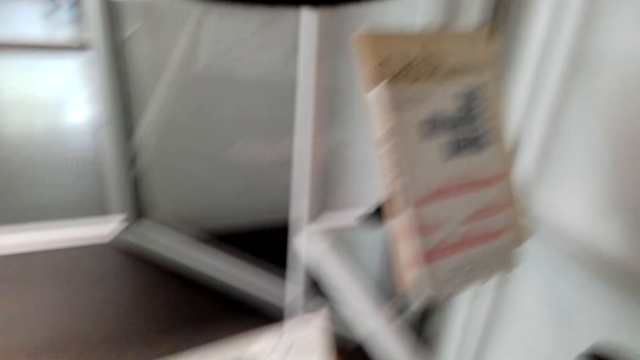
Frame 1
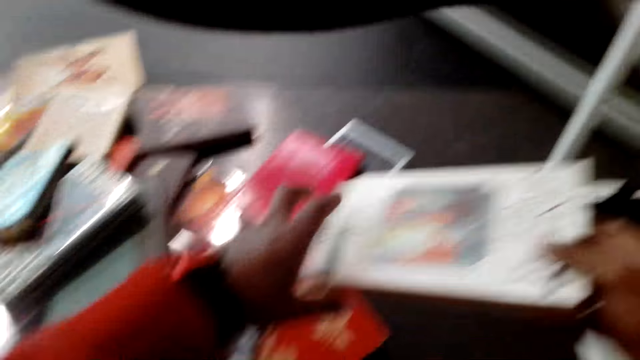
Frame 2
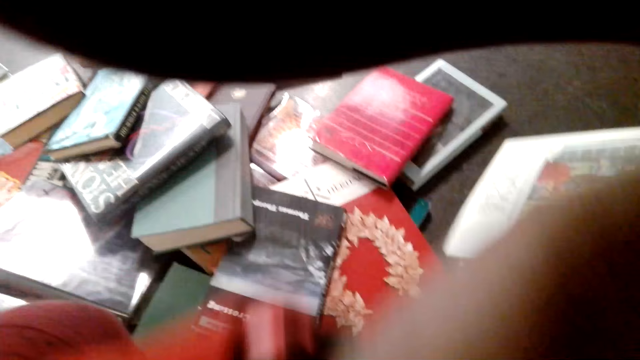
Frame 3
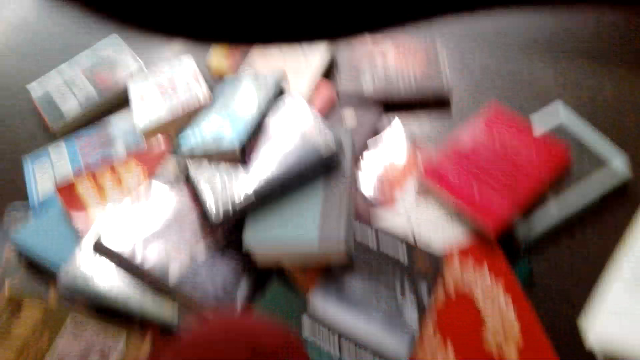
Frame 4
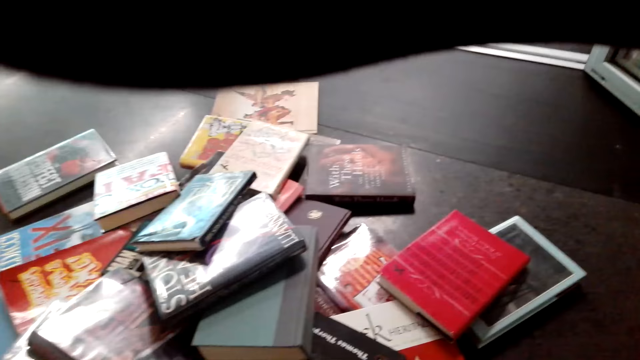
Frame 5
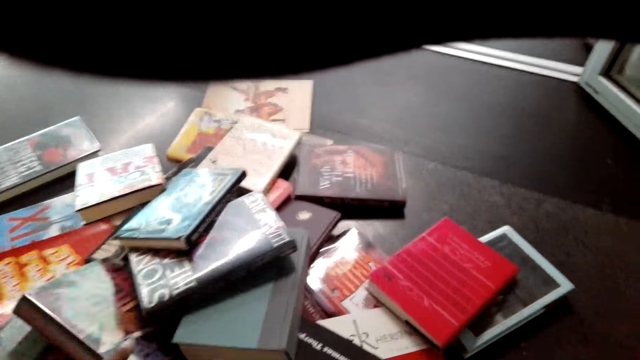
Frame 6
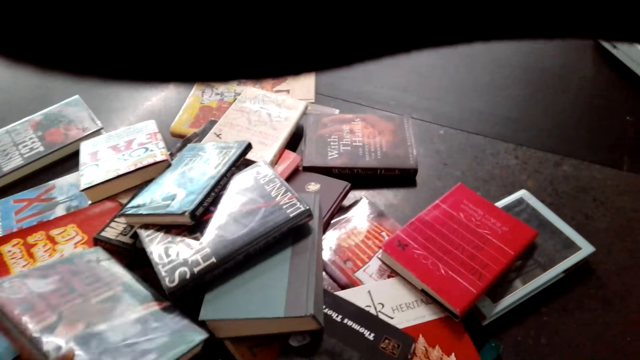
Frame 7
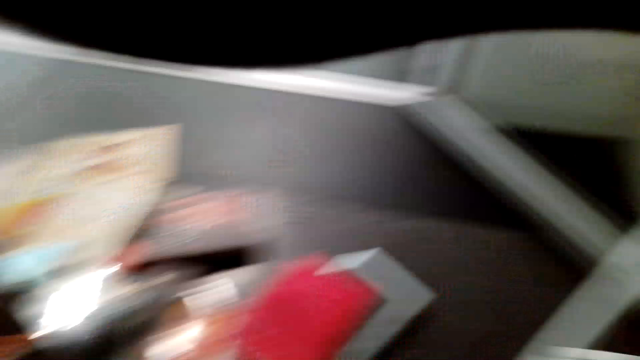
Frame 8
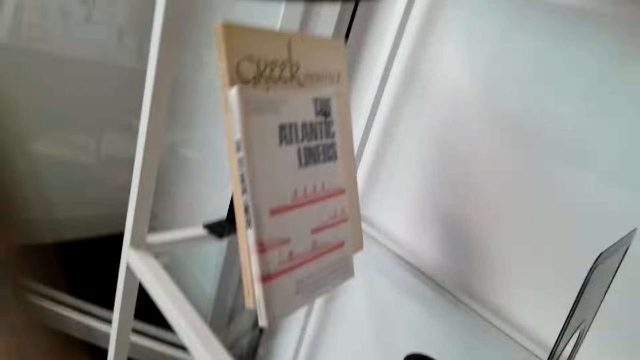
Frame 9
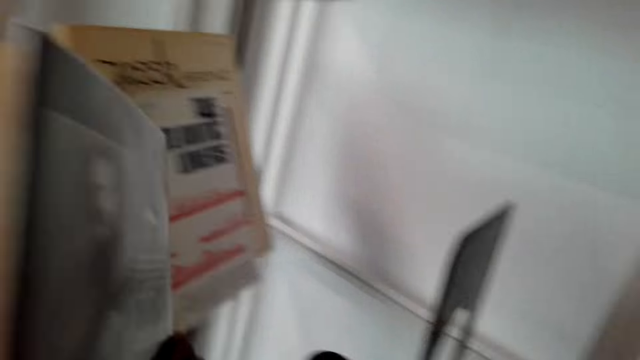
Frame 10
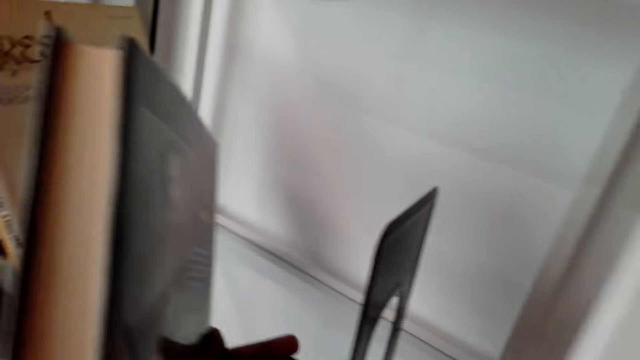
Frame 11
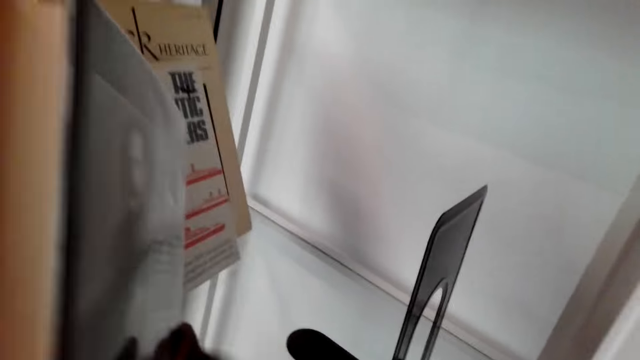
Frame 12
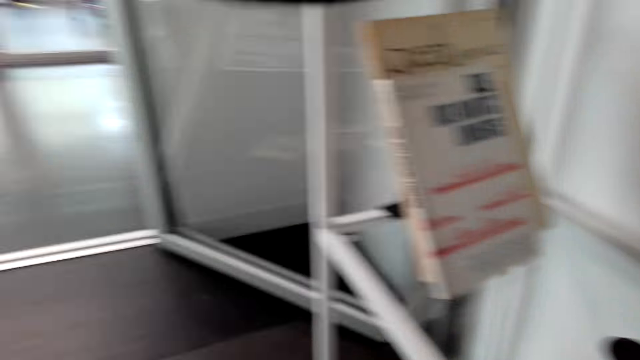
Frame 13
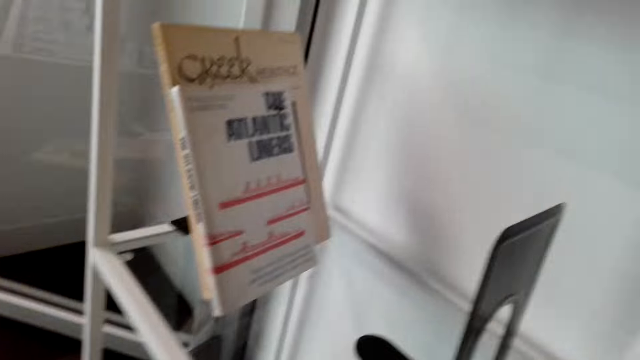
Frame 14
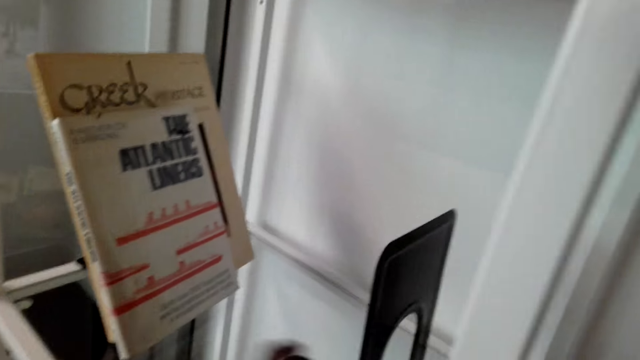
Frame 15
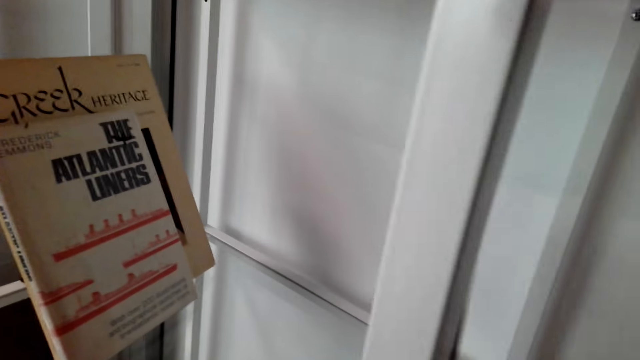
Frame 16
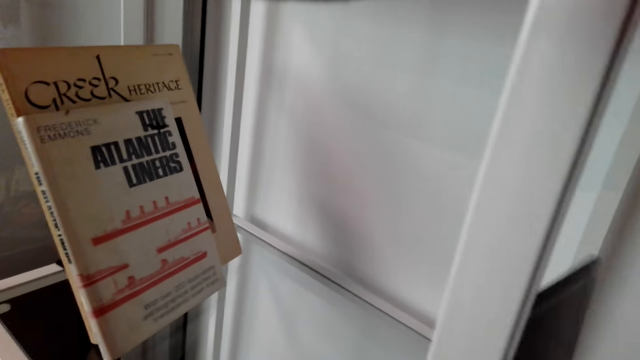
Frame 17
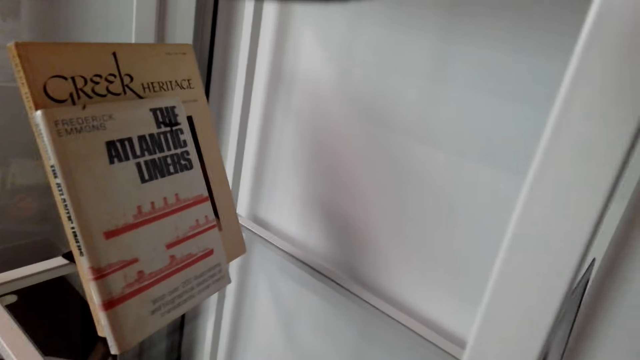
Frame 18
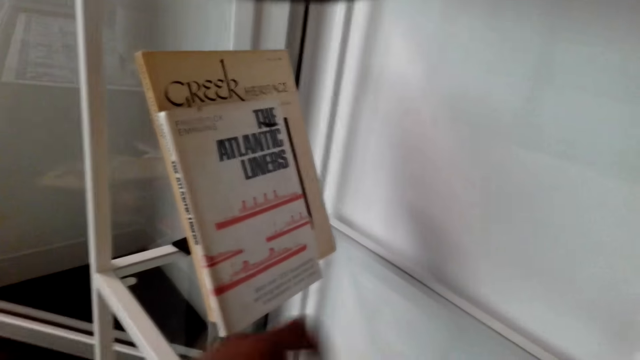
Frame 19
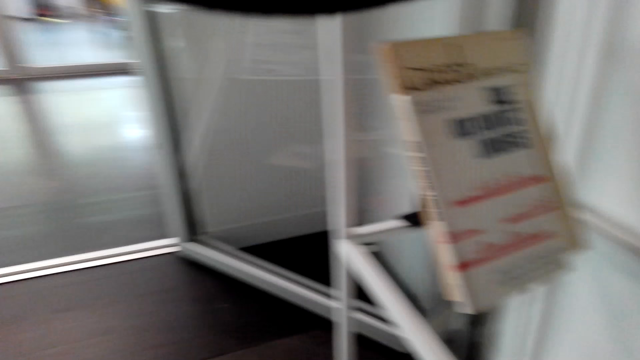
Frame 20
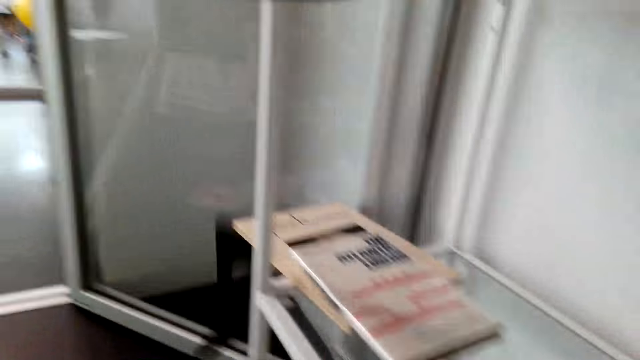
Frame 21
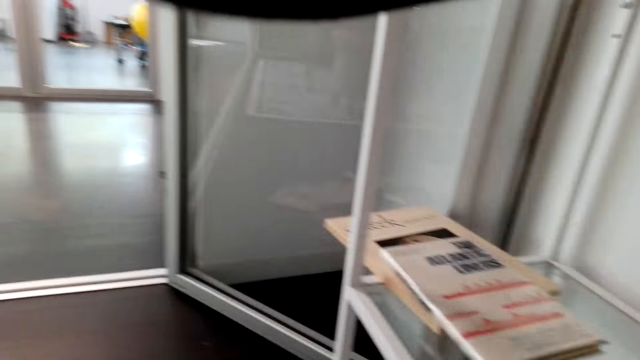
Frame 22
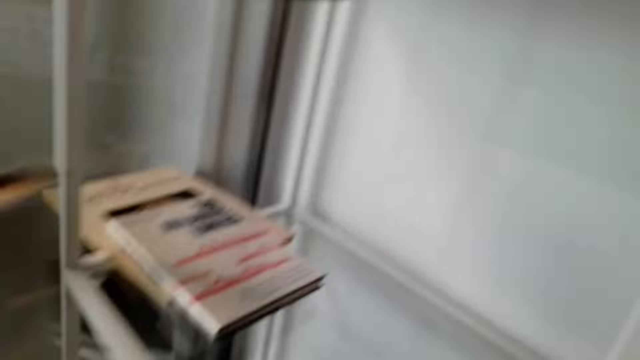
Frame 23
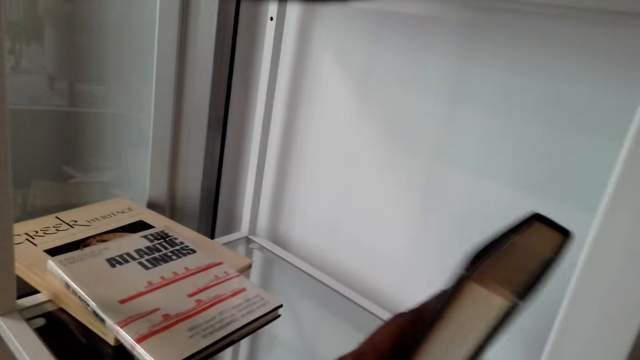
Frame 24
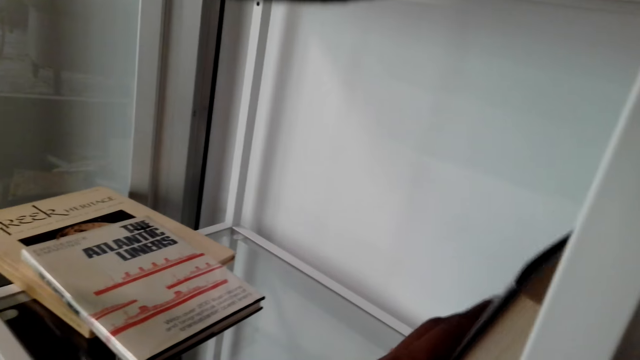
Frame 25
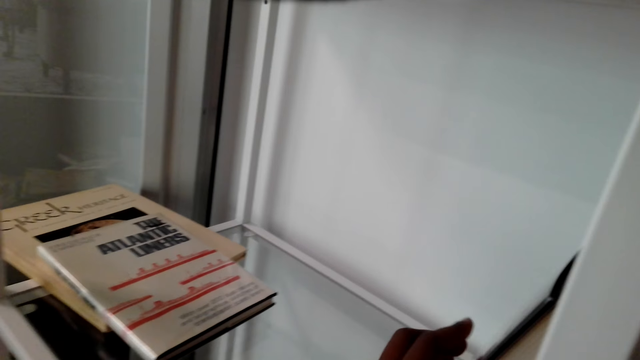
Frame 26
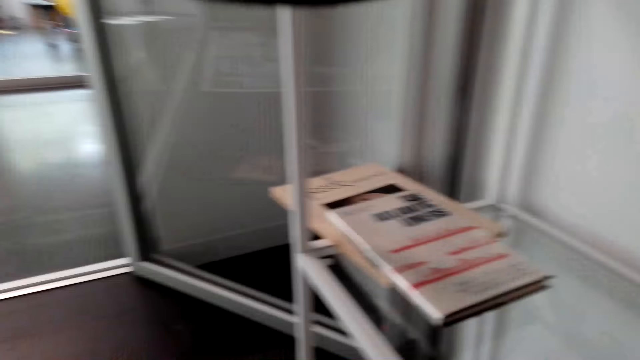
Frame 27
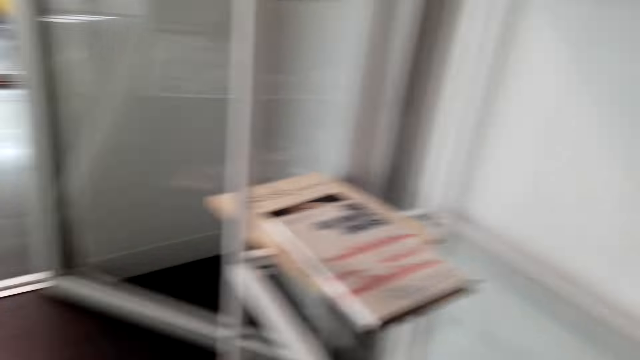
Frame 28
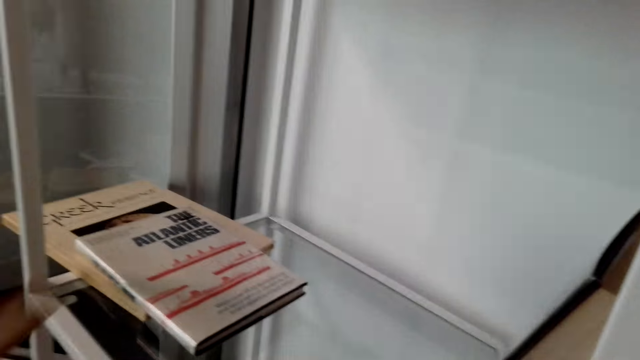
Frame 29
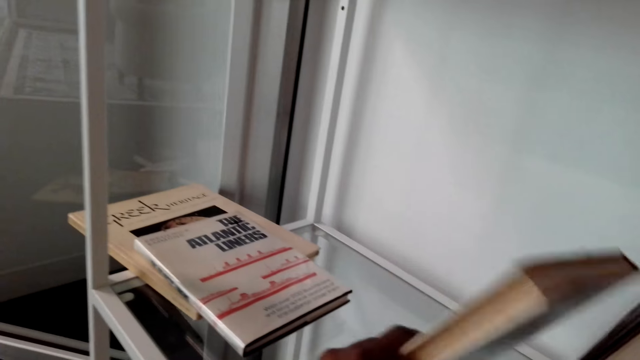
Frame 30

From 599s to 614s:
The camera wearer picks up a book. They pick up something from the shelf. They arrange books in the shelf. They put a book on the shelf.

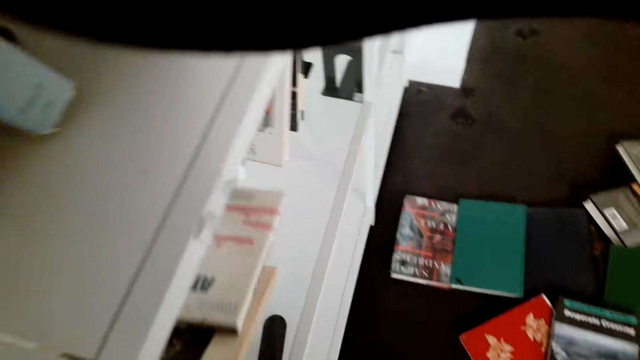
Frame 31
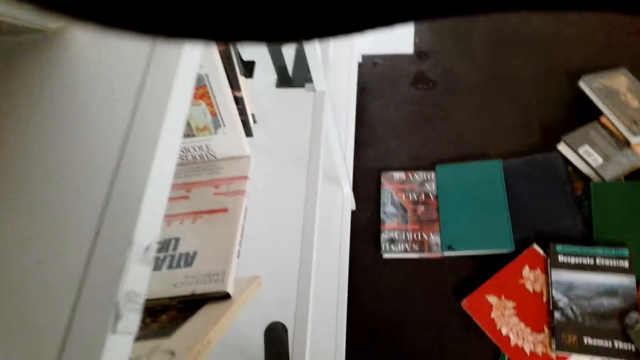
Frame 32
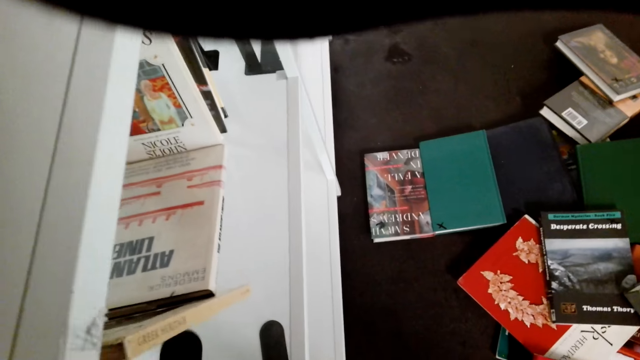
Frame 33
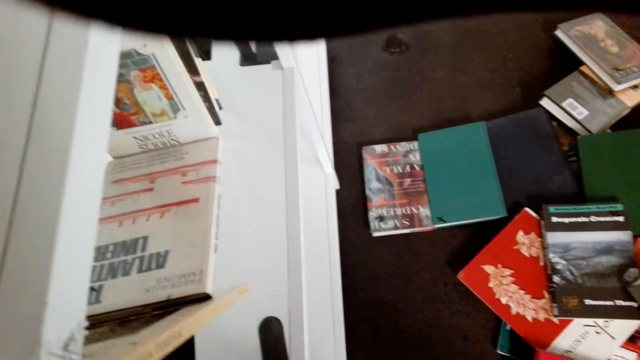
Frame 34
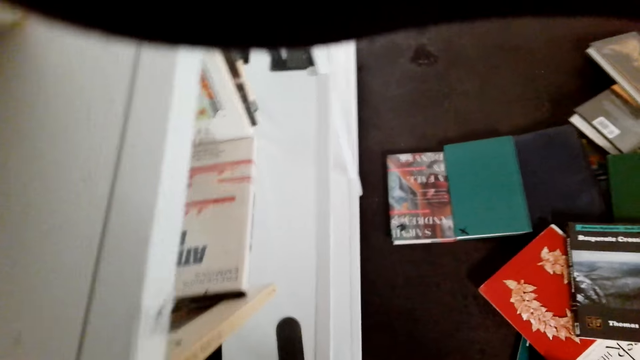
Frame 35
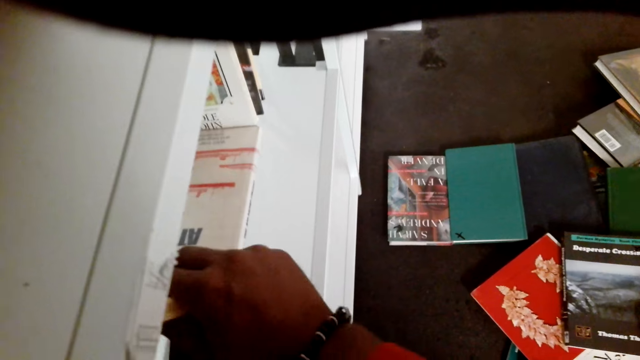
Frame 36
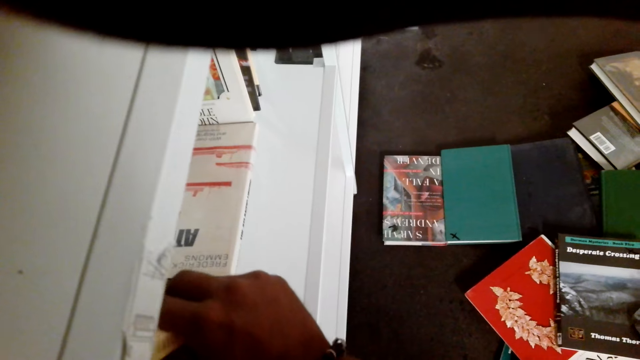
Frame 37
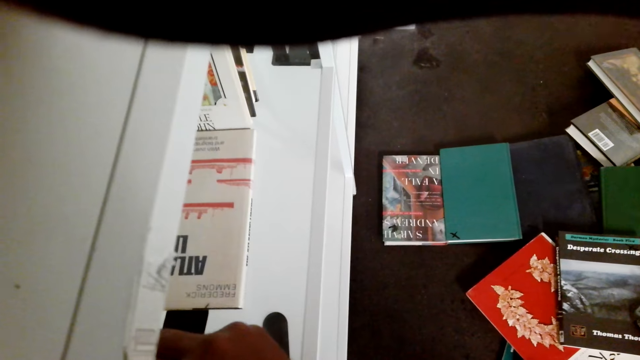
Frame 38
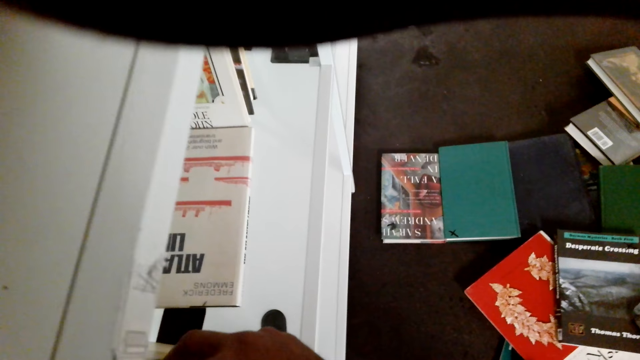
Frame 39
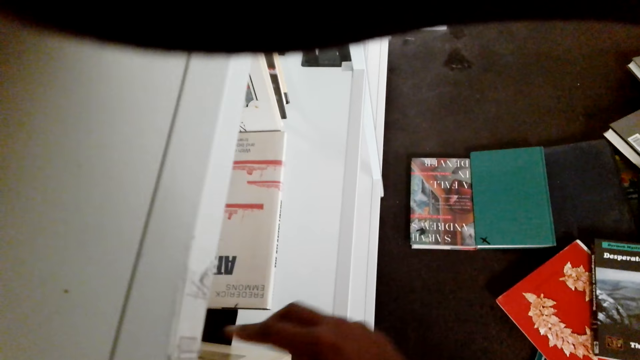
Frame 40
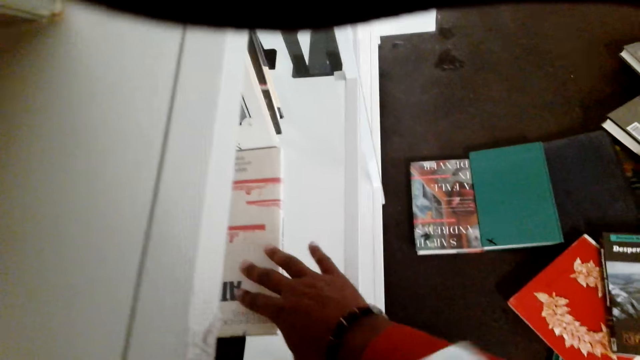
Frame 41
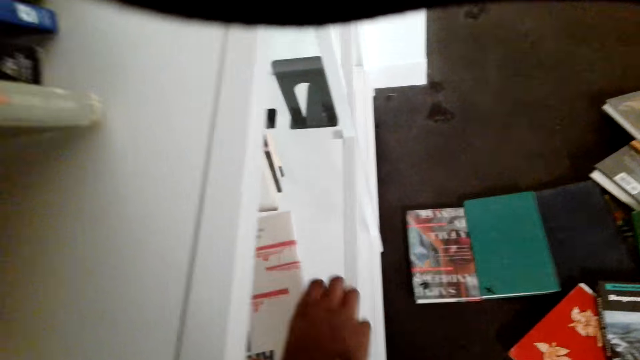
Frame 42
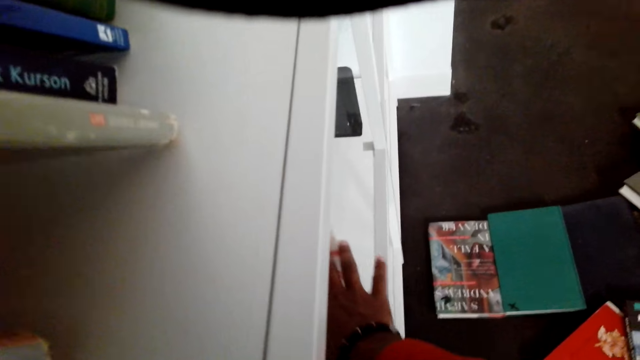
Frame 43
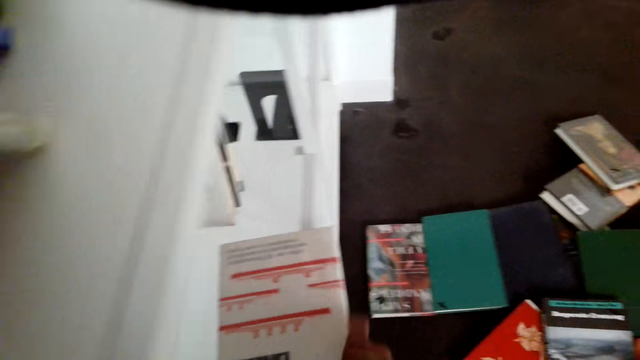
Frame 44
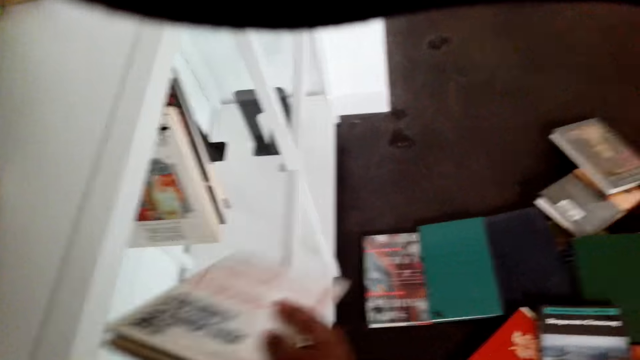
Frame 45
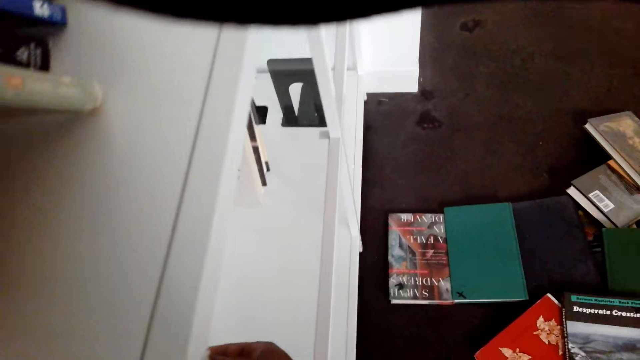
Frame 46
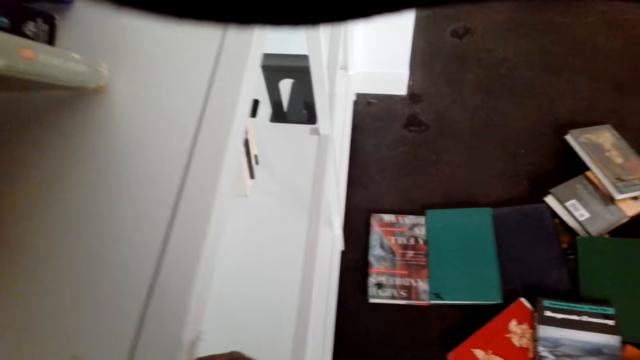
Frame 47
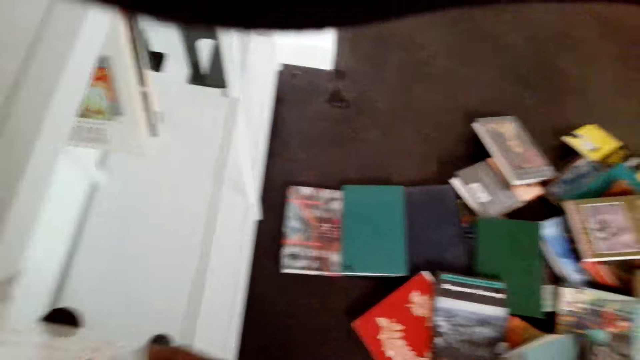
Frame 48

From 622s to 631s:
The camera wearer puts a book stand on the shelf. They pick up a book and put the book on the book stand.
